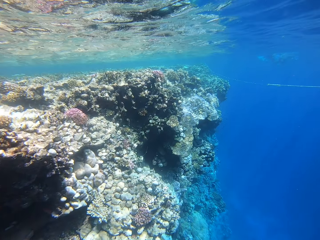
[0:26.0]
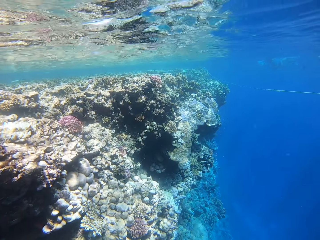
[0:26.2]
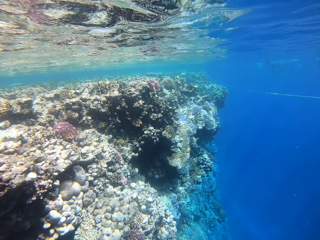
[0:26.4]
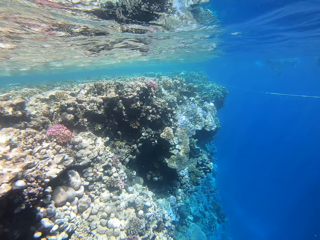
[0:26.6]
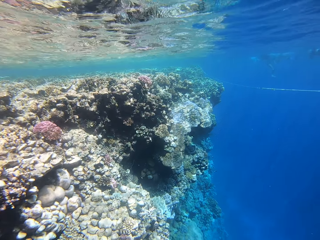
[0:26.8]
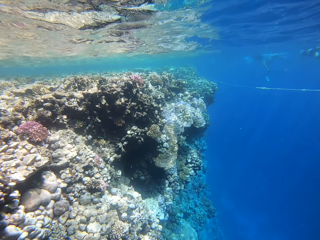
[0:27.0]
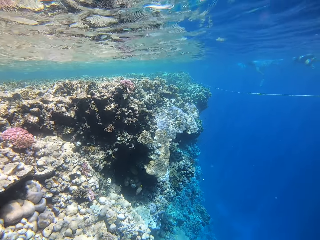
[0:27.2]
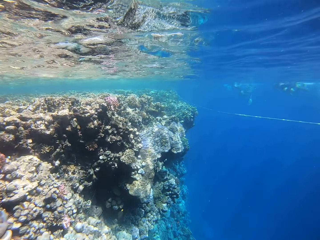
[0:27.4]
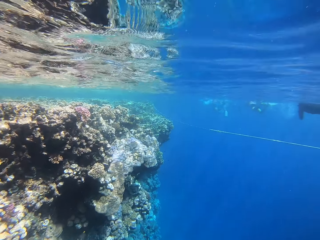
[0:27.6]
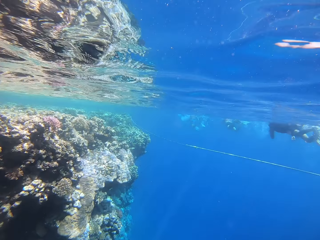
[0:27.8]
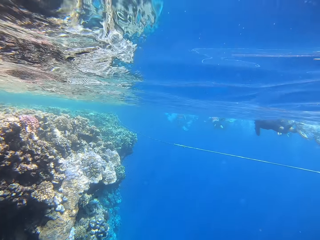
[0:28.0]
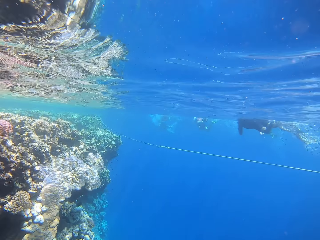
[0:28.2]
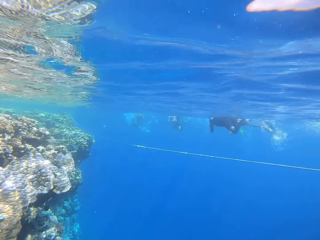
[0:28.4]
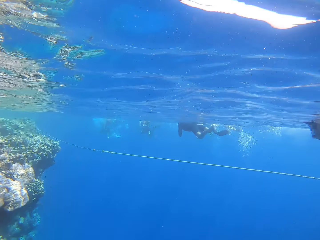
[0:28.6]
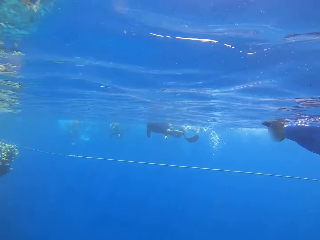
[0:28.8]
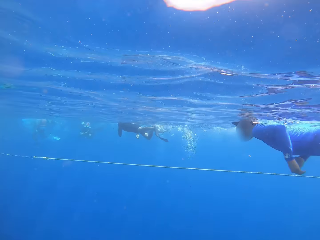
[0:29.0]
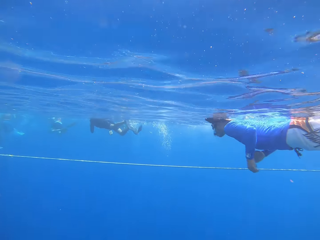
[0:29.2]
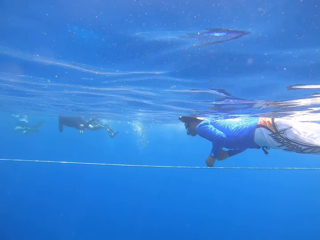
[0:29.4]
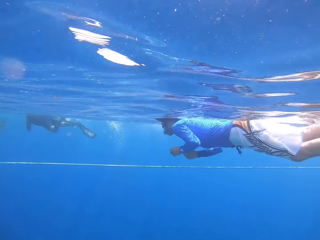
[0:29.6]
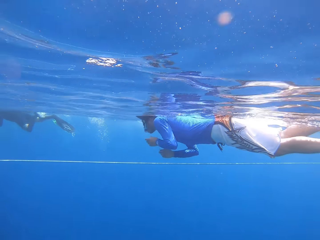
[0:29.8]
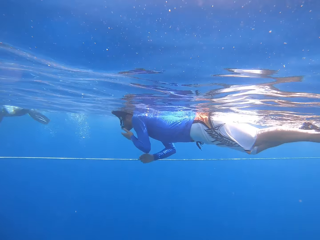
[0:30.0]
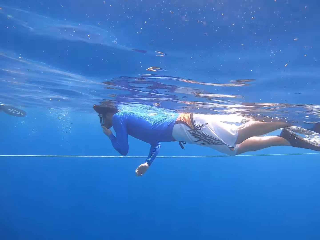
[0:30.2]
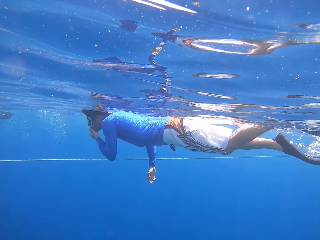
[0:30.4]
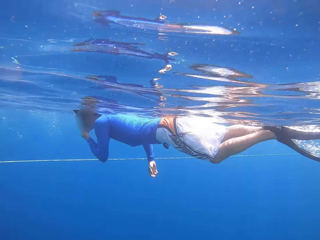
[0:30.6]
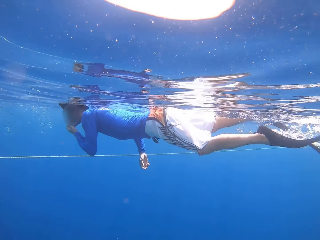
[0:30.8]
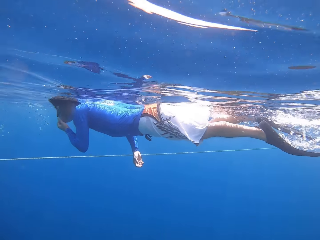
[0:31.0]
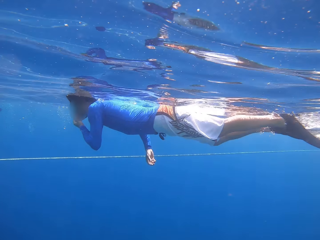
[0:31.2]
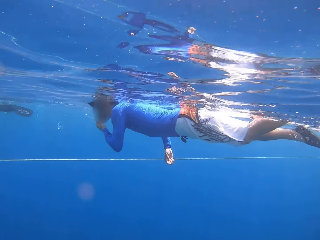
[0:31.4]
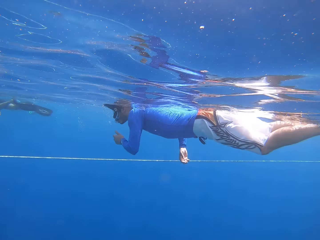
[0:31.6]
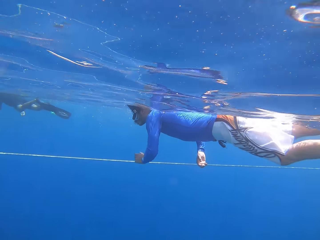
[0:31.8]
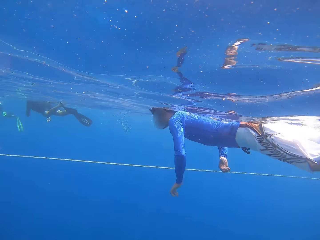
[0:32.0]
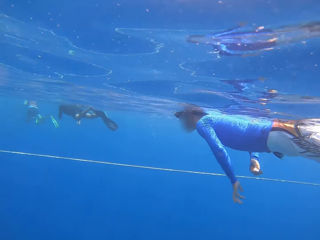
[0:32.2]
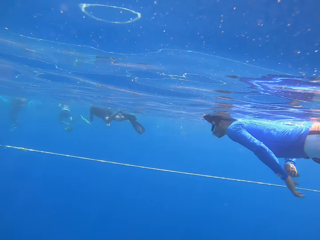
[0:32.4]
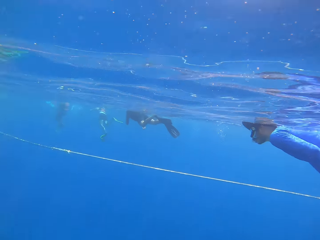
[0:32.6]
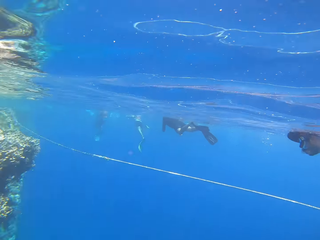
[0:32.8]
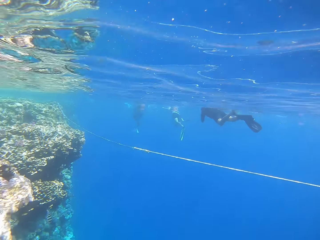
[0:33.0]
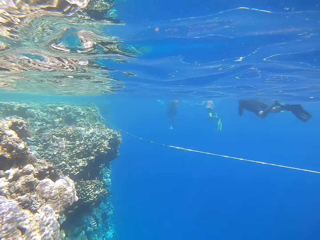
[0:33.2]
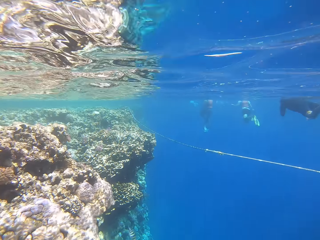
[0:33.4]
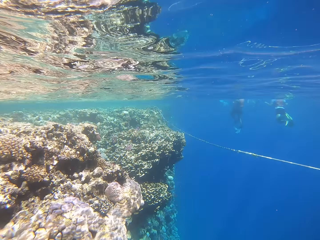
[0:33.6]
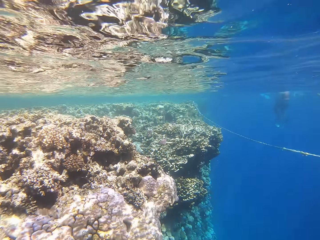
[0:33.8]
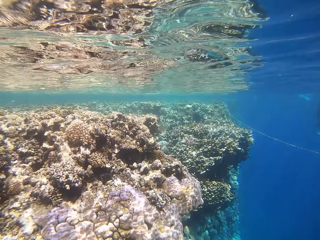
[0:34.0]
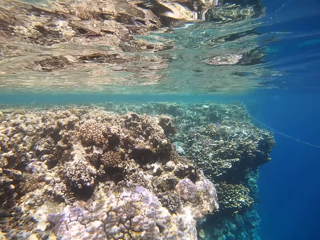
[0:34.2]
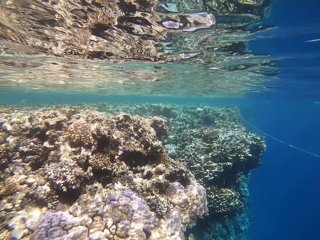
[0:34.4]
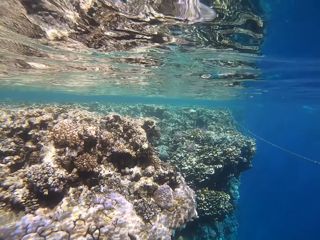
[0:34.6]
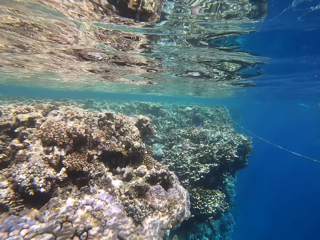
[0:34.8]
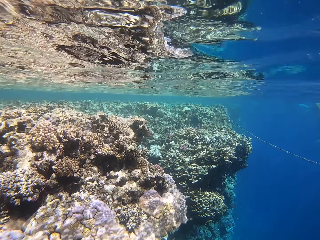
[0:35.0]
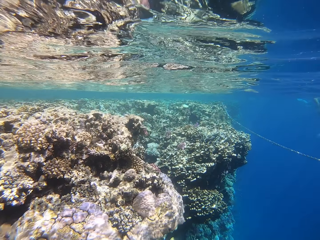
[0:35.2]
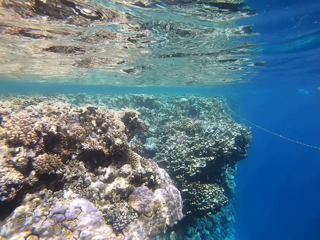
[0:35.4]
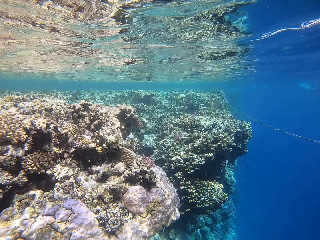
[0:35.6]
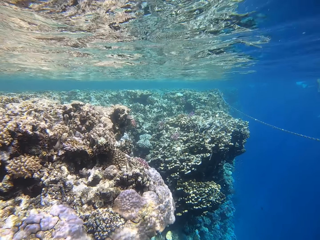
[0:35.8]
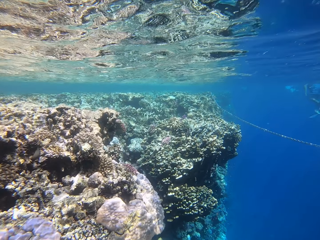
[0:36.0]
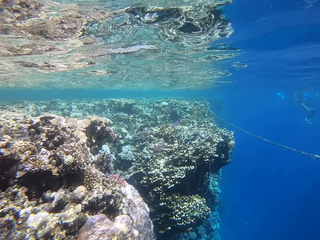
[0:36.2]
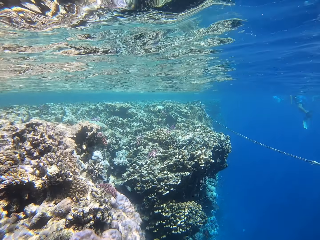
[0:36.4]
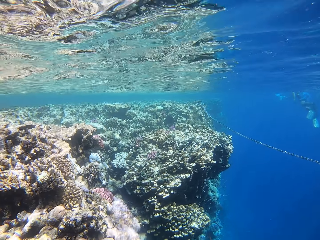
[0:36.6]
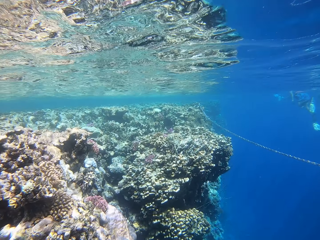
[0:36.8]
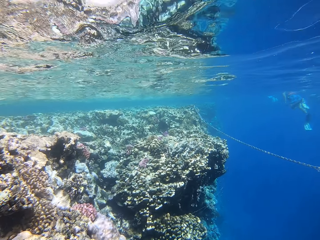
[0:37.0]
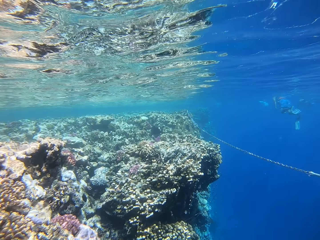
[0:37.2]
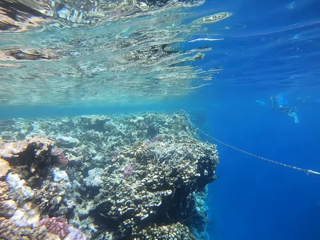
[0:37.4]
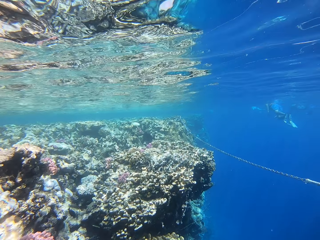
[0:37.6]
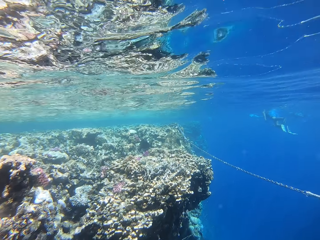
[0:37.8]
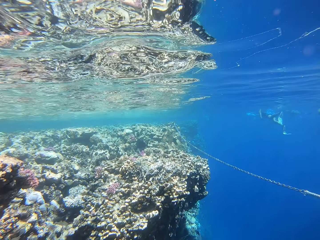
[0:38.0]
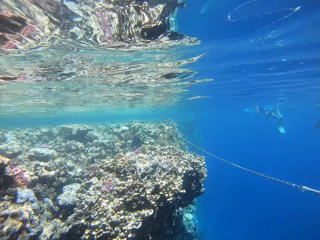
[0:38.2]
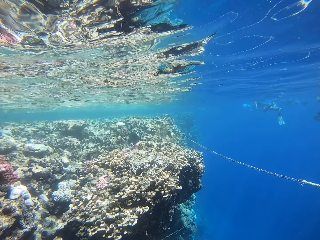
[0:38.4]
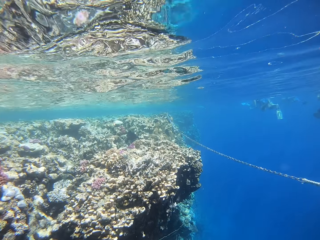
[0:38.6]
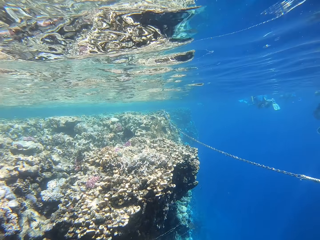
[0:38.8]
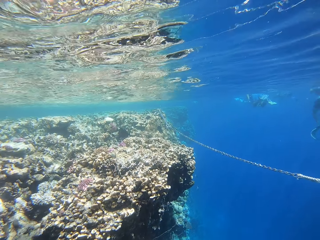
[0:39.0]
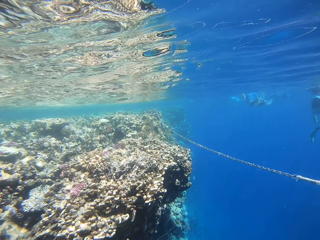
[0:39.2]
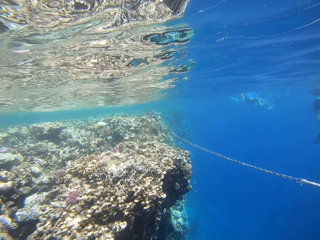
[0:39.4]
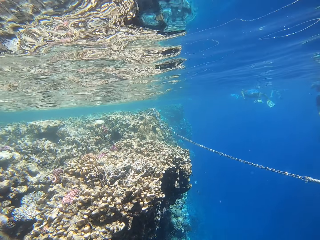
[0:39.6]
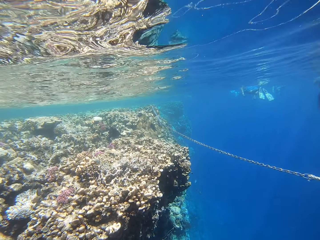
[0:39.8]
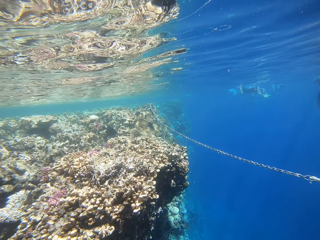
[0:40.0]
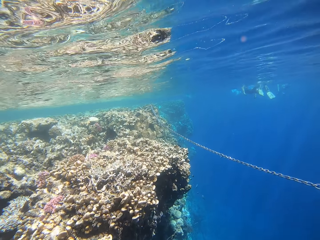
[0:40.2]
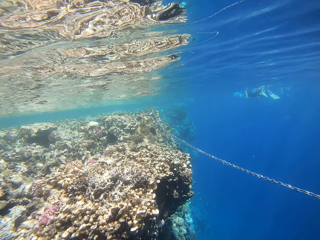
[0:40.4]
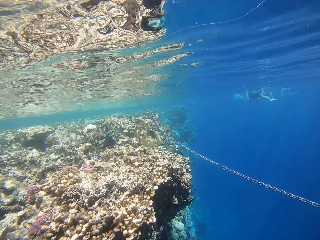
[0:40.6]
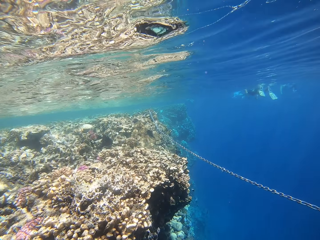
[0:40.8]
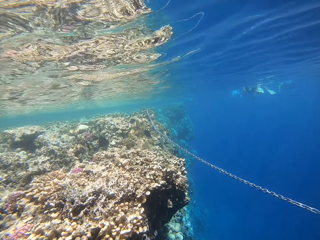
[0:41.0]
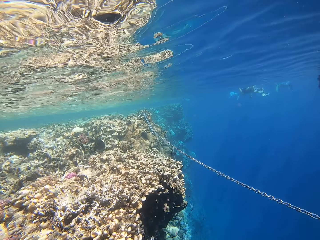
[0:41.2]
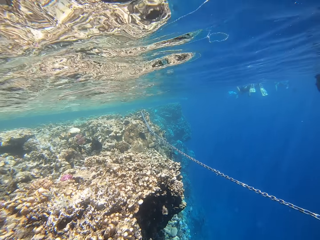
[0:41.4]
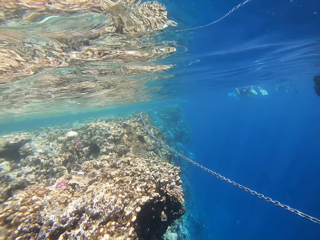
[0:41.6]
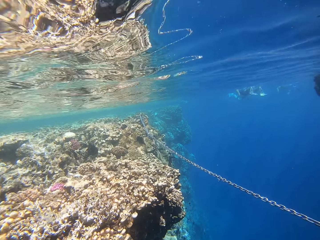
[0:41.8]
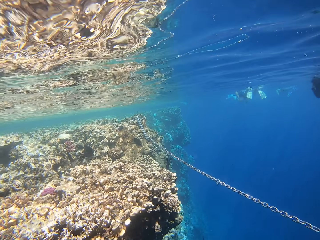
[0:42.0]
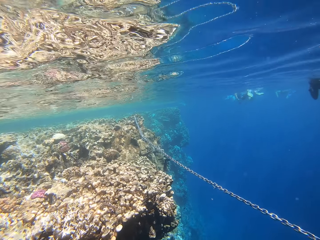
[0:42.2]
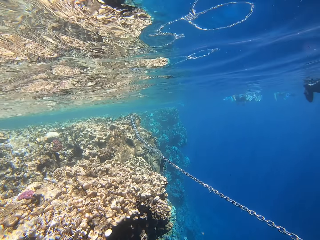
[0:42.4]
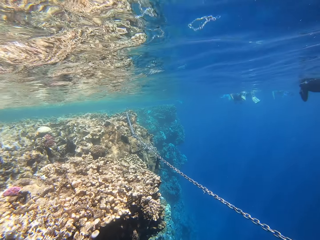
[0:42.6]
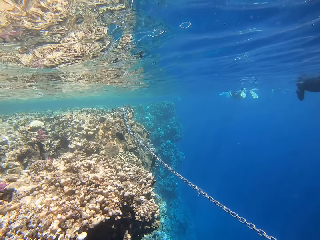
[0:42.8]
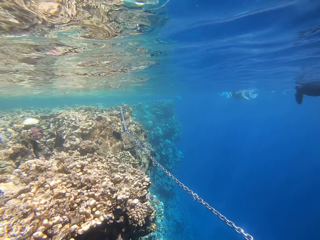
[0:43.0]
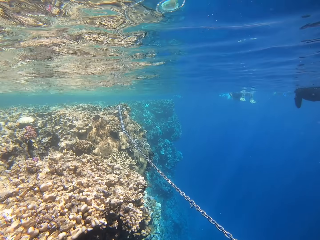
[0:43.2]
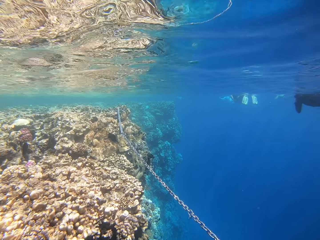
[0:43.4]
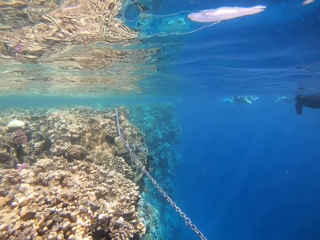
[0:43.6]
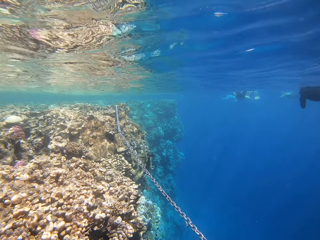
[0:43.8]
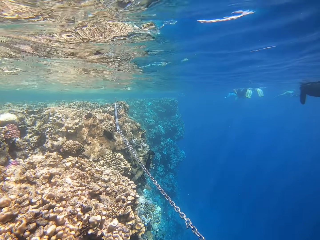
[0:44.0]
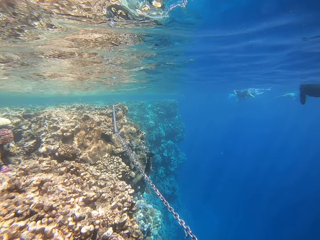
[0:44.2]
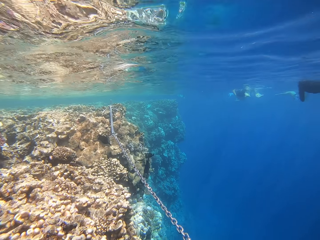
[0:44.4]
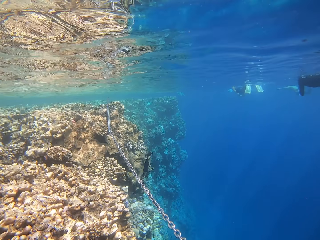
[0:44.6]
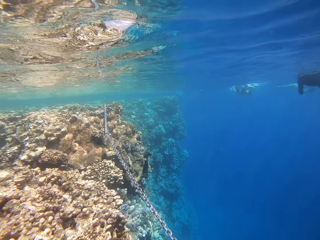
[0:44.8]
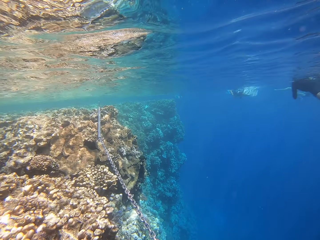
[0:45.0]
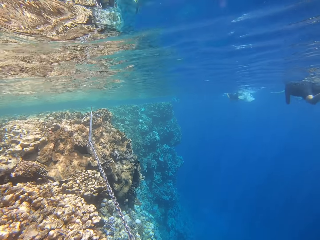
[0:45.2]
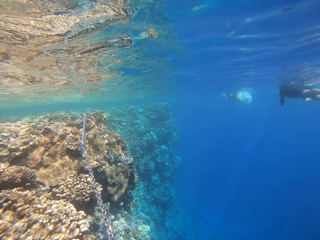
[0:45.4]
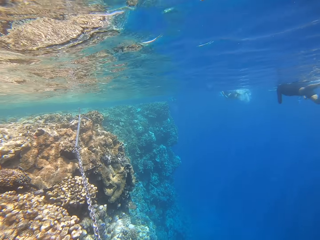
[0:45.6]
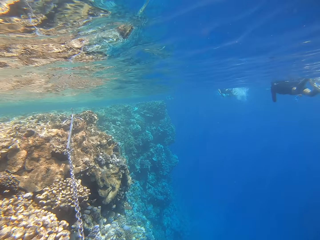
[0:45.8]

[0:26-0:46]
The camera wearer looks around in the water. A person swims in the ocean. Another person swims in the ocean. Another person swims in the ocean. Another person swims in the ocean. The camera wearer swims in the ocean.

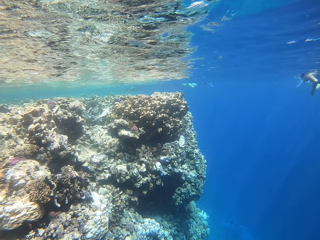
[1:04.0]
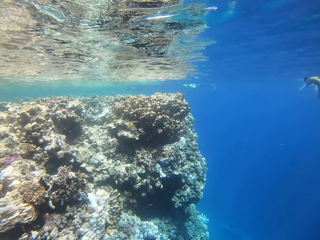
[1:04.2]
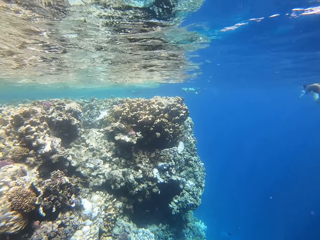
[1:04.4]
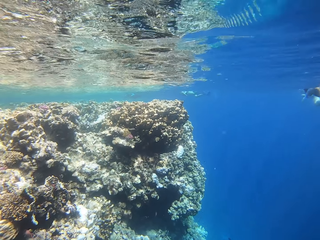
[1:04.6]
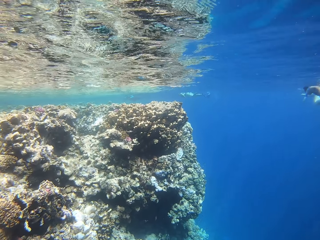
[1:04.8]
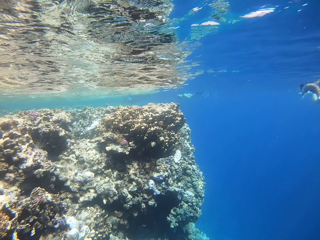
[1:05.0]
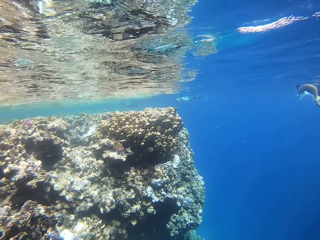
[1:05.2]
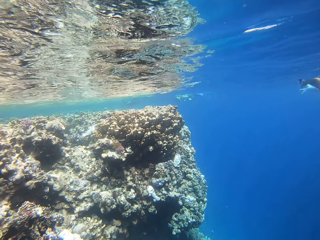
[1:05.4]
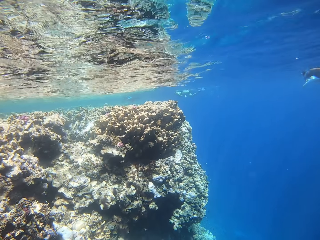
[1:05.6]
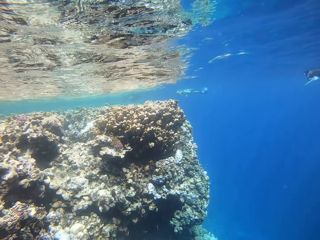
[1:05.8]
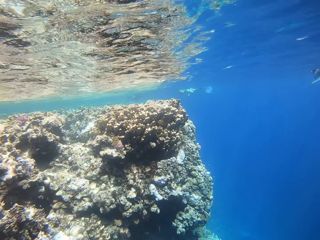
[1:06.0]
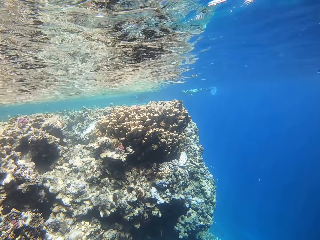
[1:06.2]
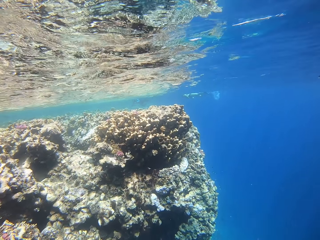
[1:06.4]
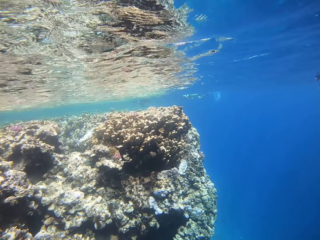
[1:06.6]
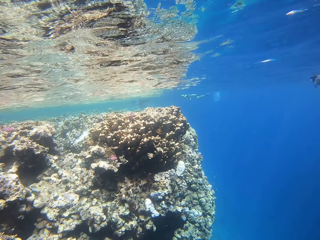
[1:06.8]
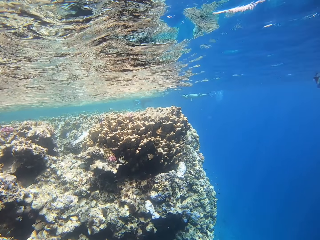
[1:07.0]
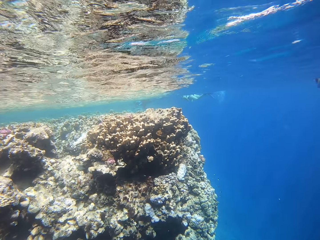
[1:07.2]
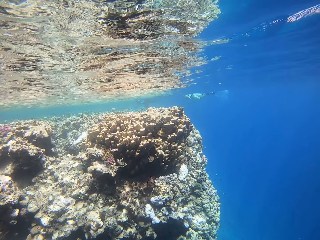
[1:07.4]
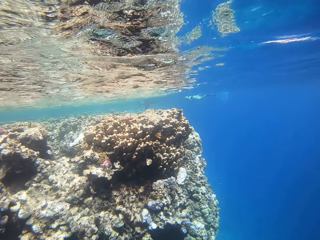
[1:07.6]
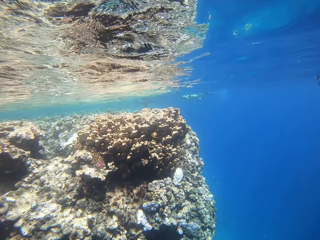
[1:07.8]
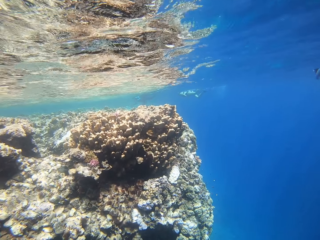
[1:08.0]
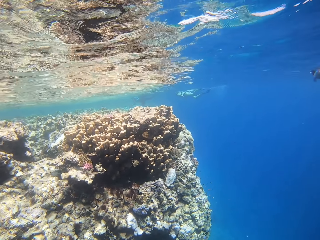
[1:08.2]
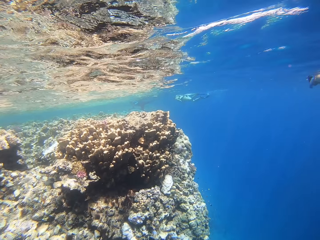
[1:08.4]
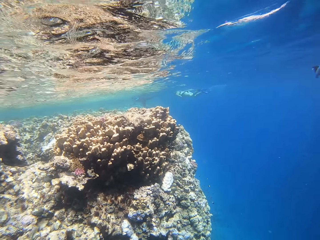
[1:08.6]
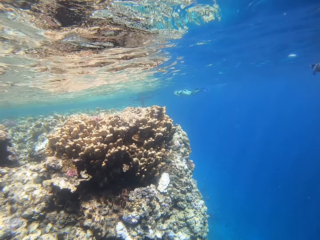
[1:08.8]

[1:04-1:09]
A person swims in the water.
